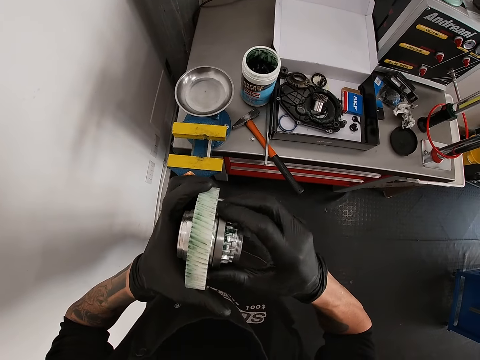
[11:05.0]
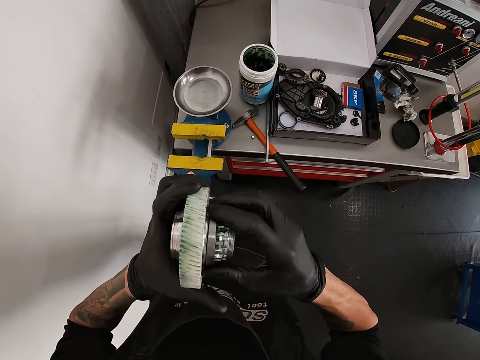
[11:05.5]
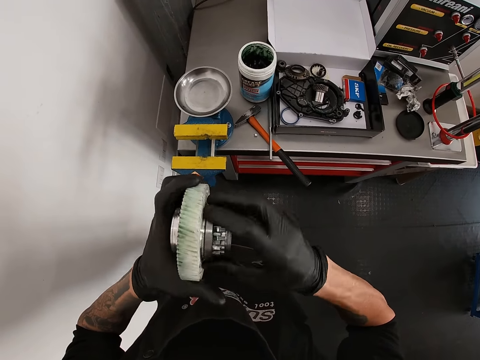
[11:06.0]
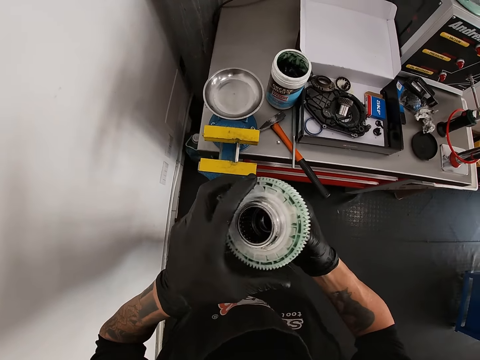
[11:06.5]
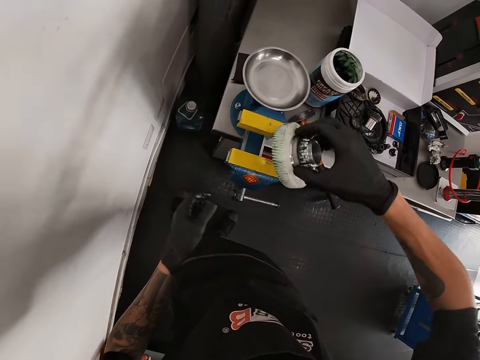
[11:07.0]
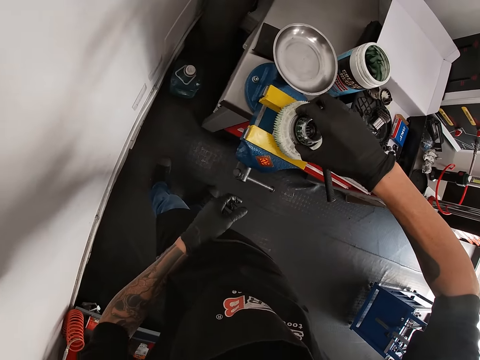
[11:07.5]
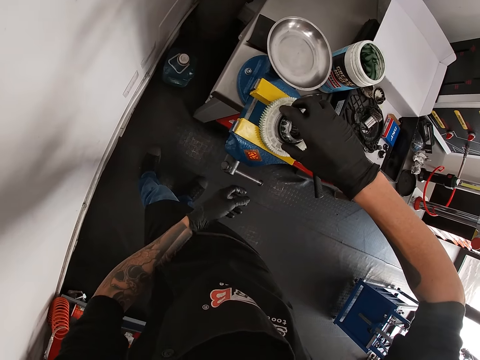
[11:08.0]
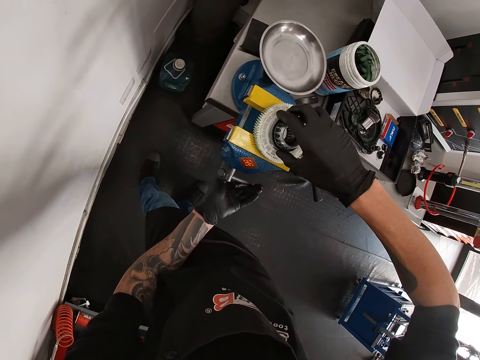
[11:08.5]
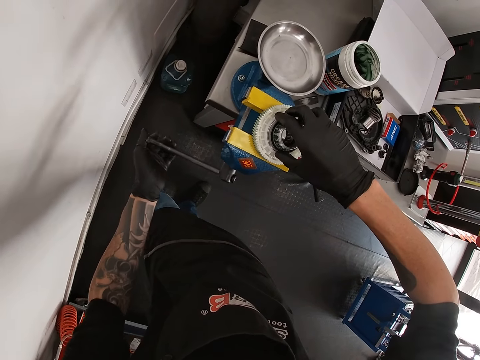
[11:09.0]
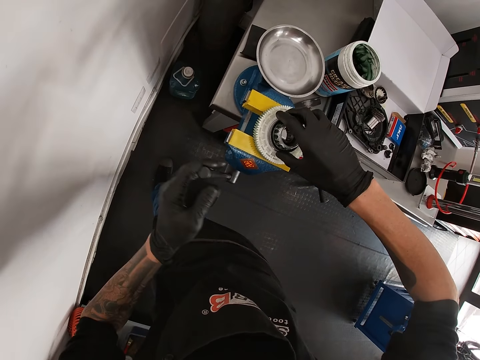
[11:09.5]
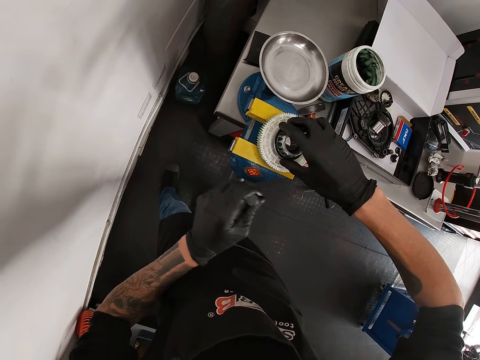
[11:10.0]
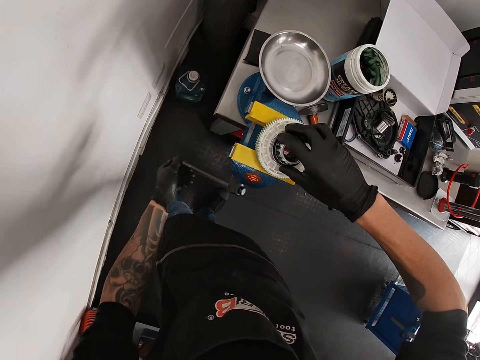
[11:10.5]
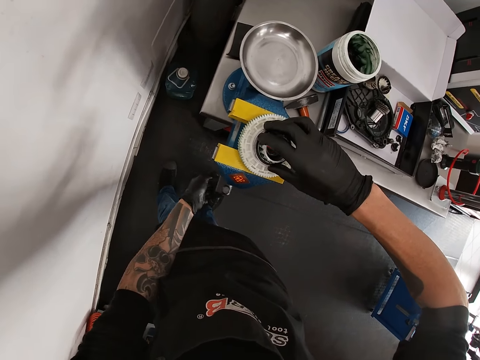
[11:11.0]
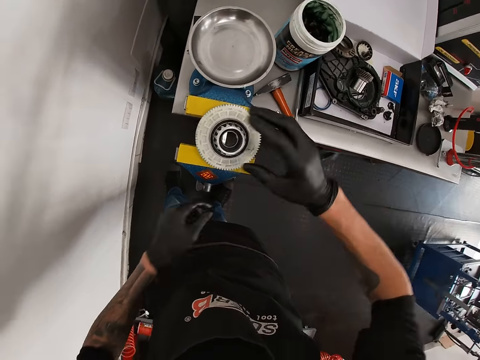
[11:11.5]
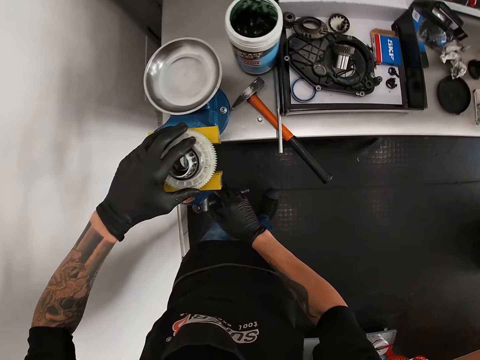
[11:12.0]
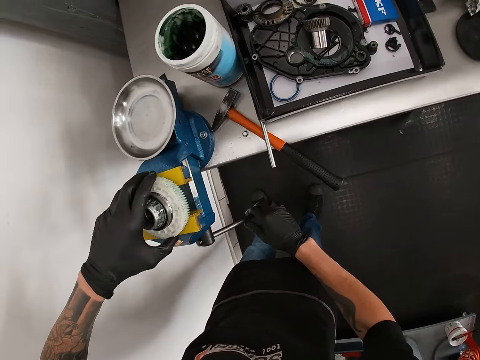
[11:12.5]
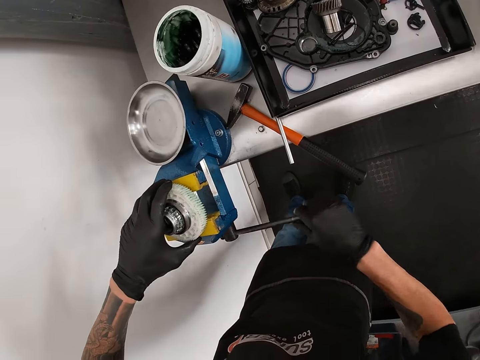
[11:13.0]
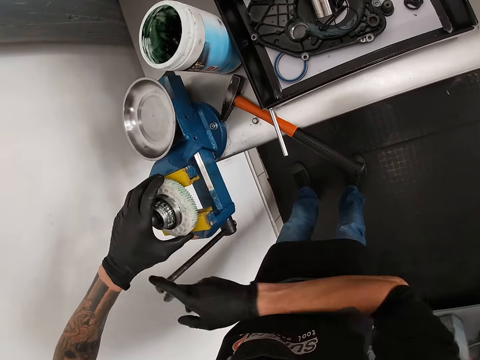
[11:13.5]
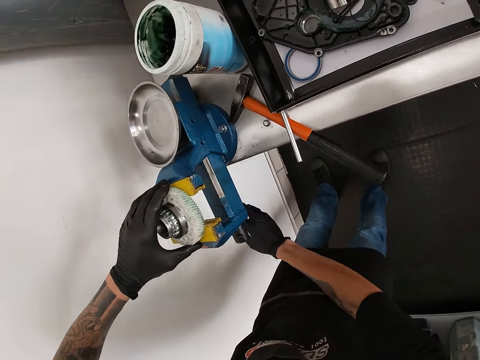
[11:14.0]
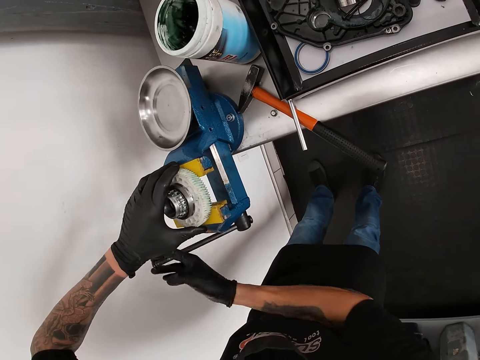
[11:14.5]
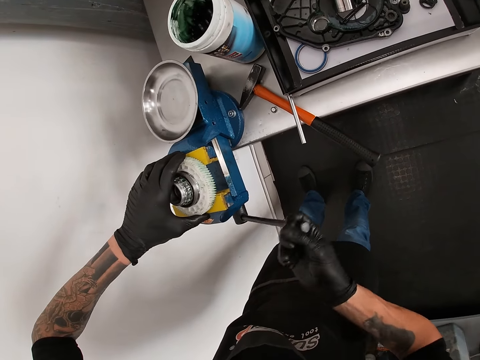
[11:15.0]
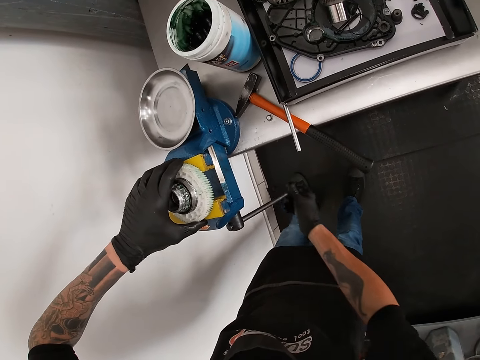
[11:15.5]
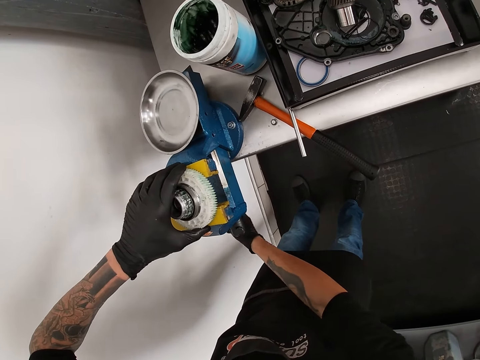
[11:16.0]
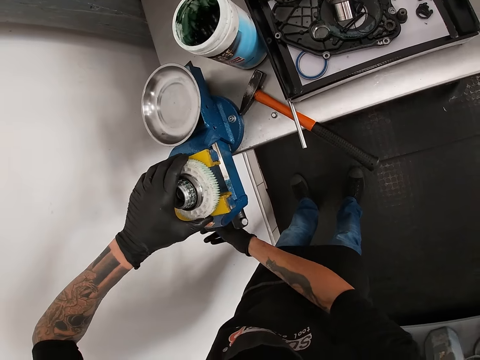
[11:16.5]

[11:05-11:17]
The camera wearer places the gear teeth or metal on the bench vice with his right hand. He turns the handle of the bench vice on the tool chest with his left hand. He tightens the metal. He holds the metal. He turns the handle of the bench vice on the tool chest with his right hand. He tightens the metal.

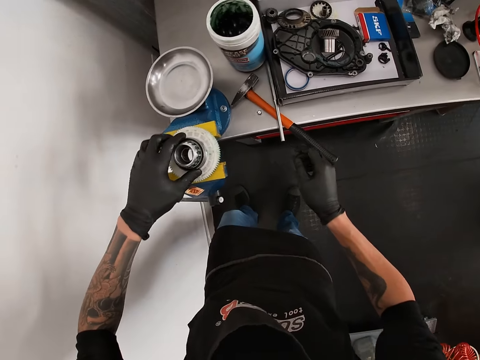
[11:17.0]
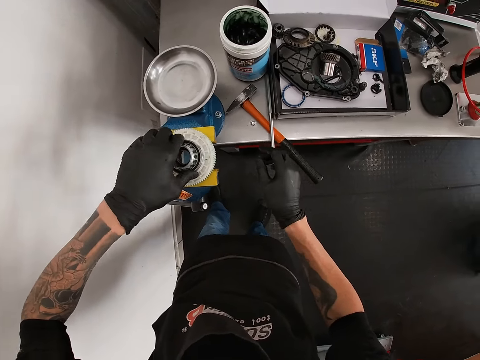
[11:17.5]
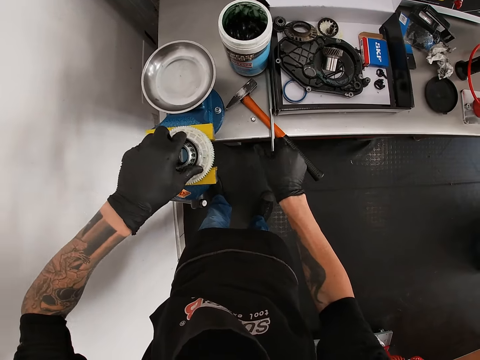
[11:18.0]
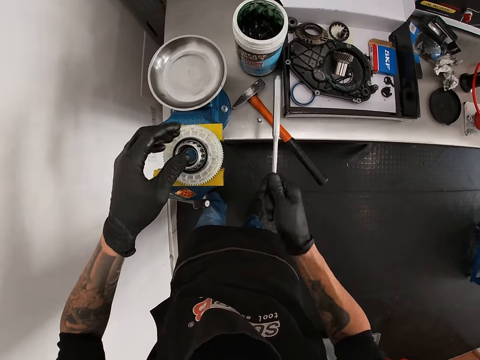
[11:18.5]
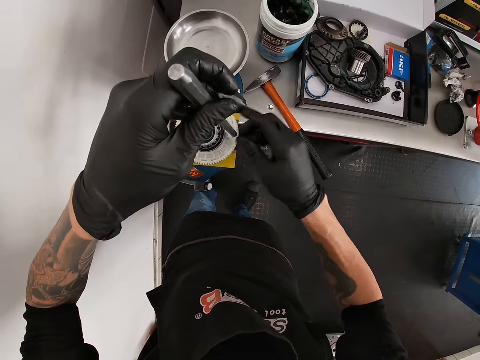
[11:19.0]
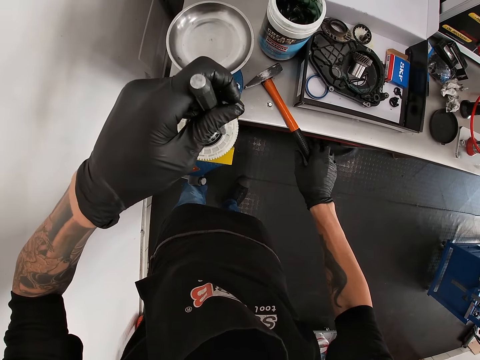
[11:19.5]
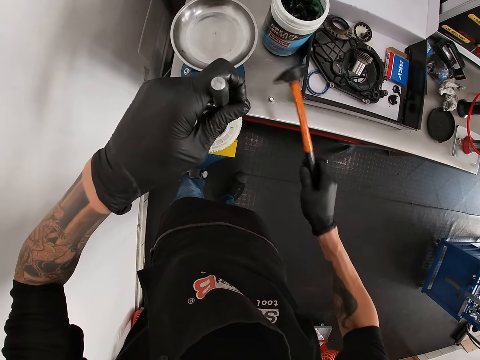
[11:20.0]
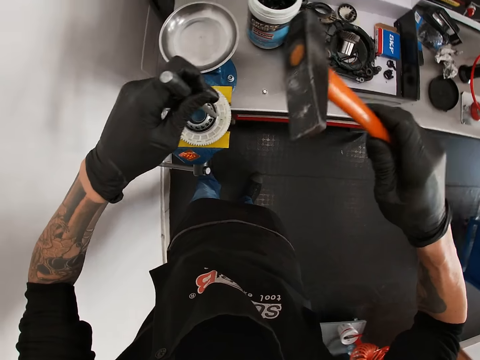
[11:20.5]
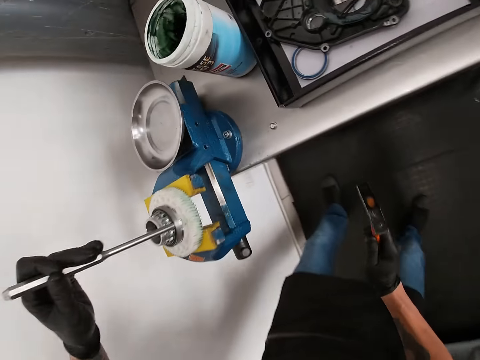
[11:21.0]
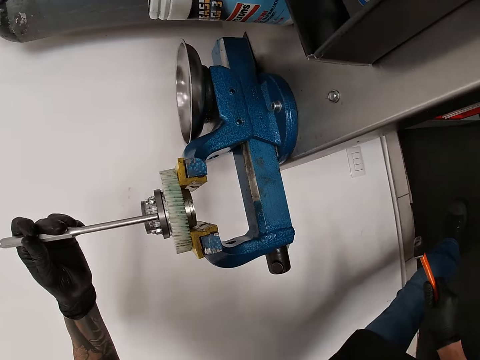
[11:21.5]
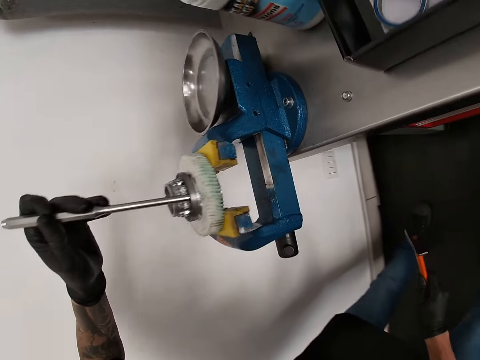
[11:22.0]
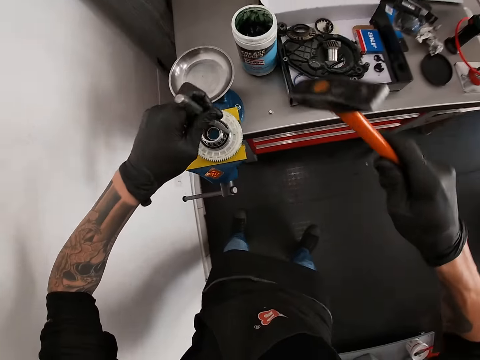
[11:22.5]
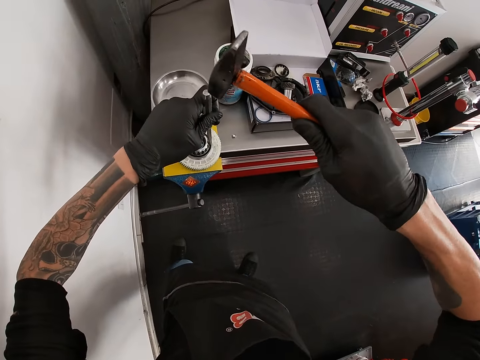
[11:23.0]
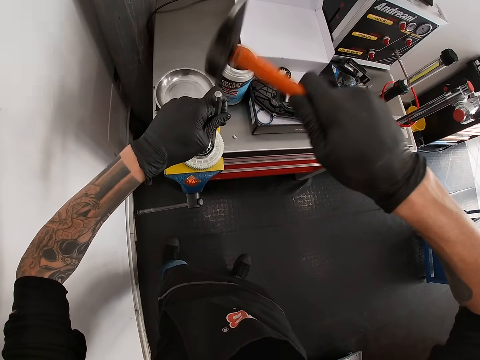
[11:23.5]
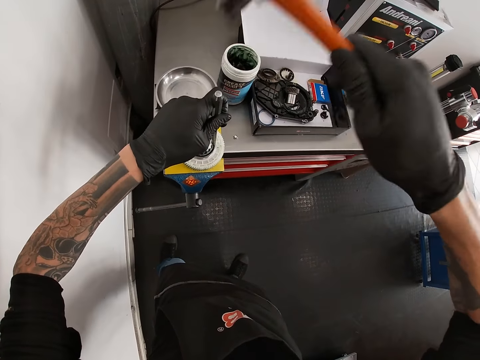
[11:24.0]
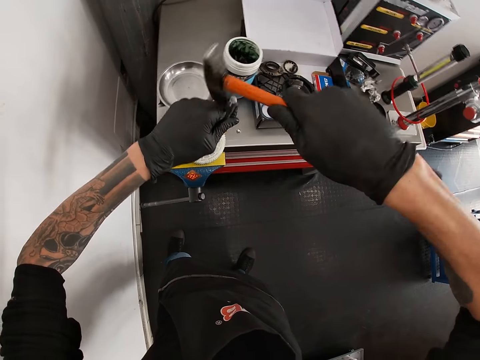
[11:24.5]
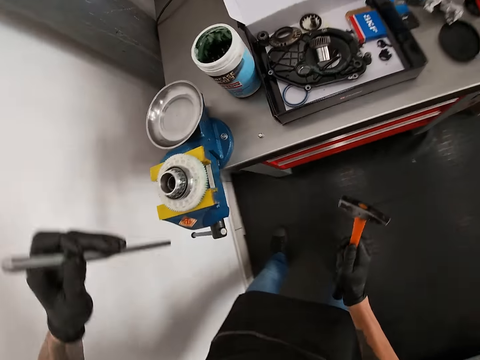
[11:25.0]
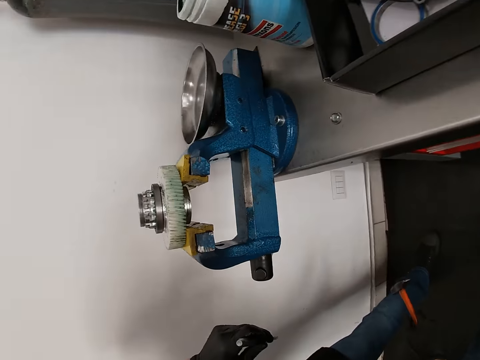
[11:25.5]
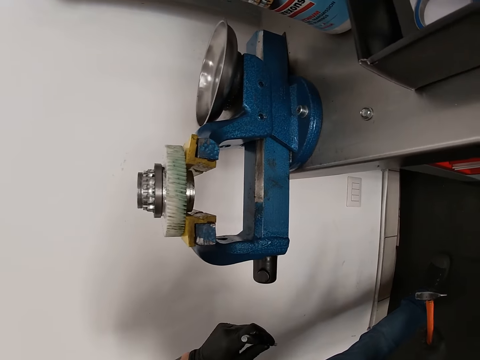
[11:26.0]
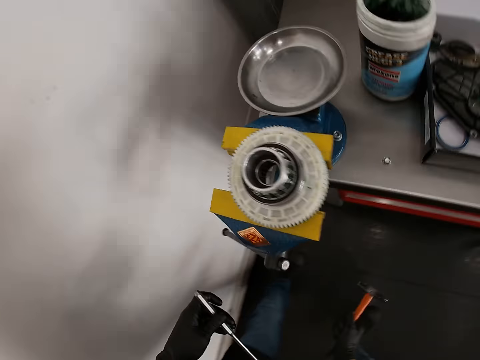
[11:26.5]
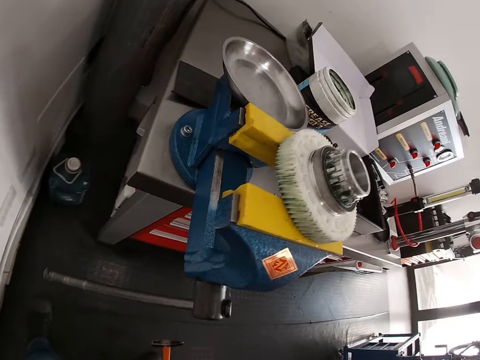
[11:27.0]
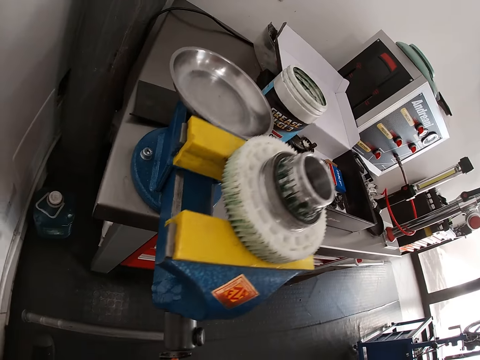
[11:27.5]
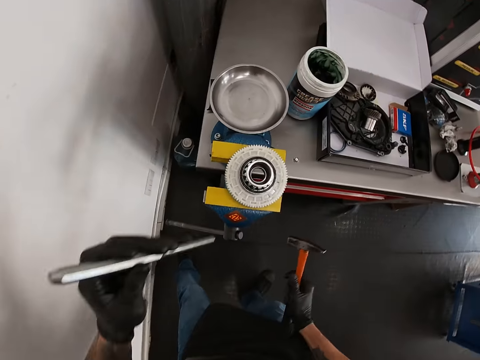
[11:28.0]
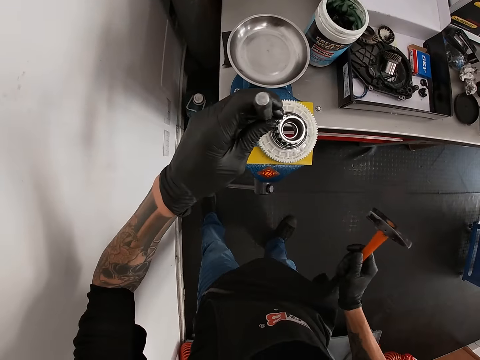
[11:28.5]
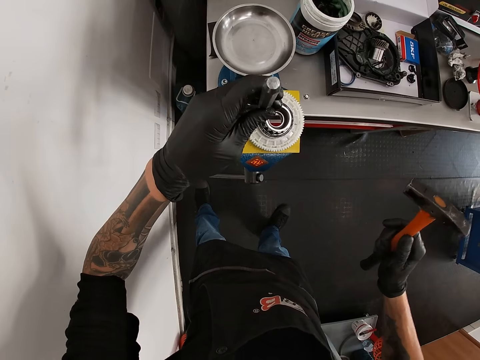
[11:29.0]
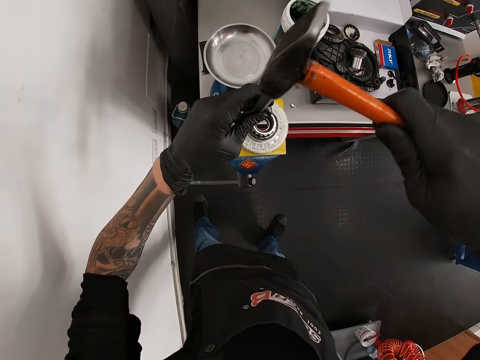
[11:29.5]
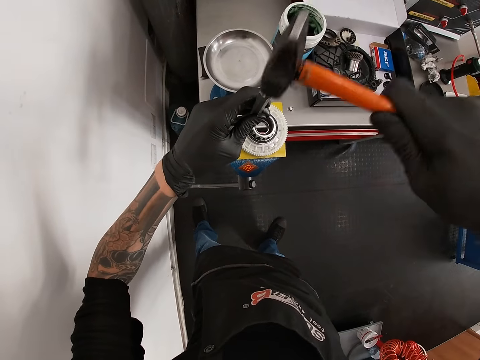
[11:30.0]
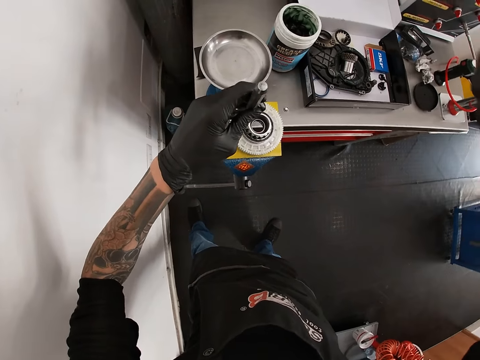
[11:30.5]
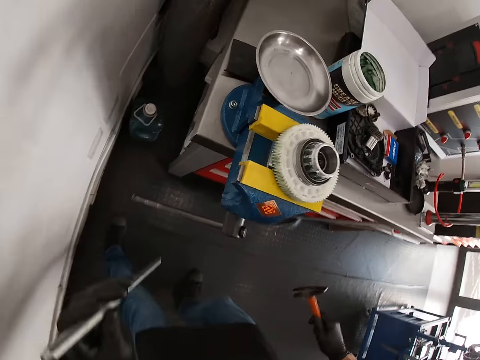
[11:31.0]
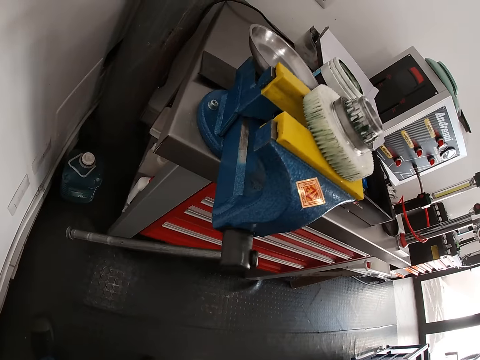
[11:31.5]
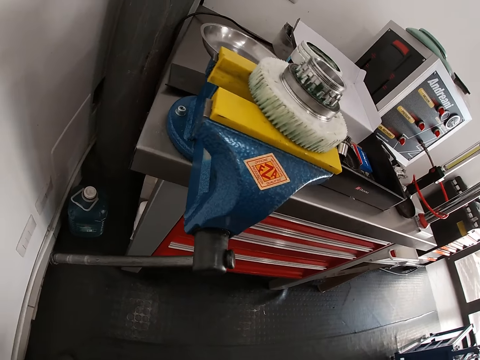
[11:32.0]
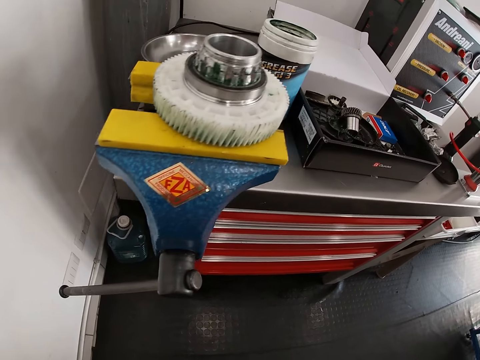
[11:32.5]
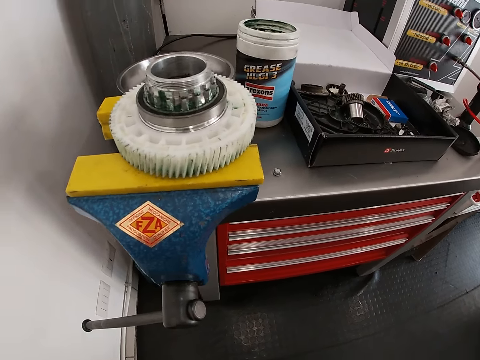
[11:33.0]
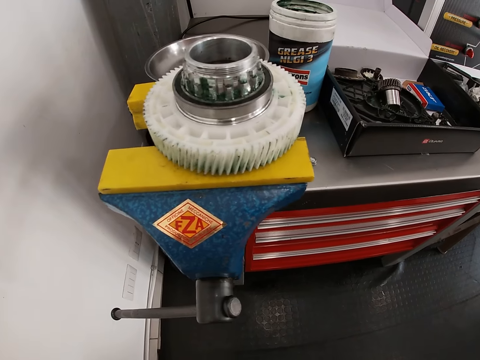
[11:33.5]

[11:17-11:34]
The camera wearer rolls the gear teeth on the bench vice with his left hand. He picks up the pin punch on the tool chest with his right hand. He passes the pin punch in his right hand to his left hand. He places the pin punch in his left hand on the gear teeth on the bench vice. He picks up the engineer hammer on the tool chest with his right hand. He looks at the underside of the gear teeth on the bench vice on the tool chest. He hits the pin punch in his left hand on the gear teeth with the face of the engineer's hammer in his right hand. He looks at the underside of the gear teeth on the bench vice on the tool chest. He places the pin punch in his left hand on the gear teeth on the bench vice. He hits the pin punch in his left hand on the gear teeth with the face of the engineer's hammer in his right hand. He looks at the gear teeth on the bench vice on the tool chest.
